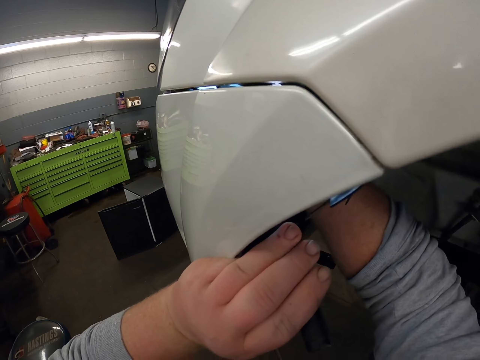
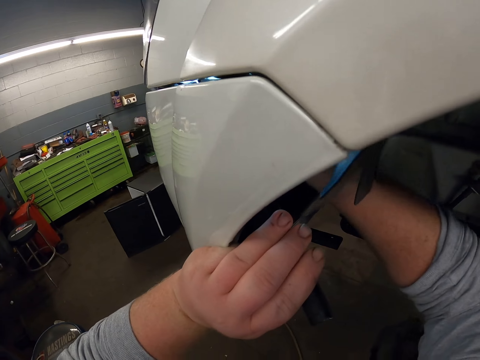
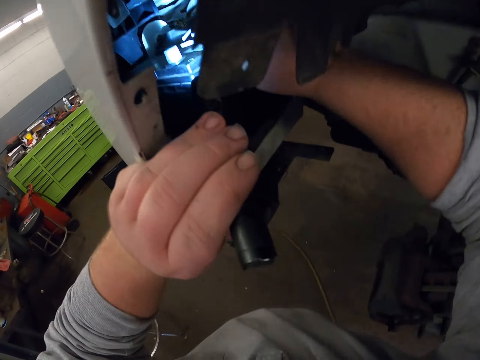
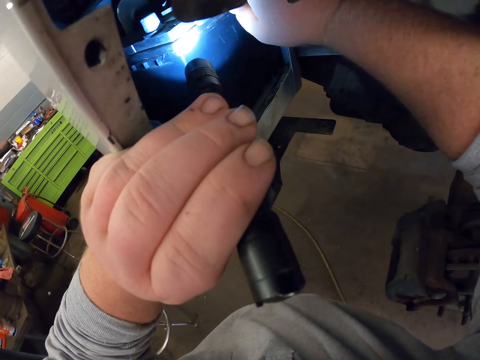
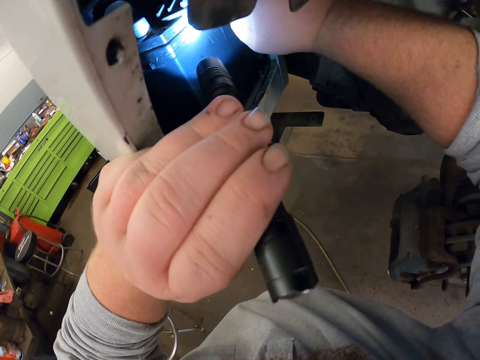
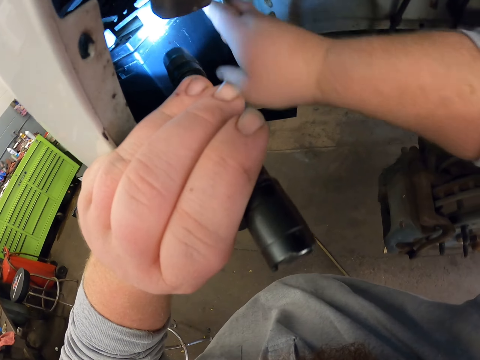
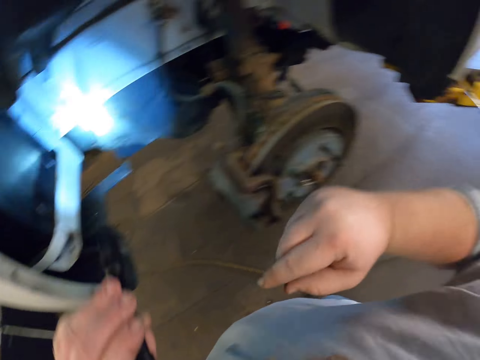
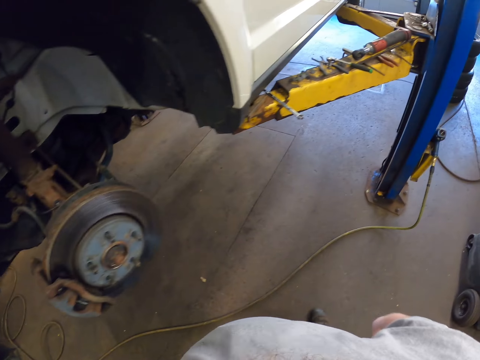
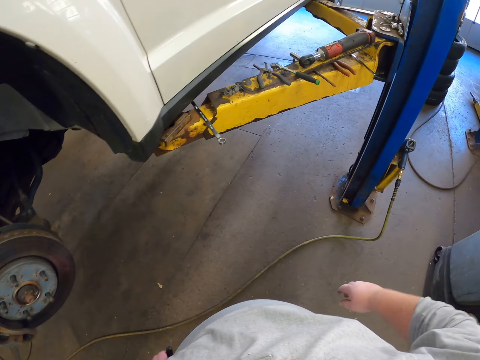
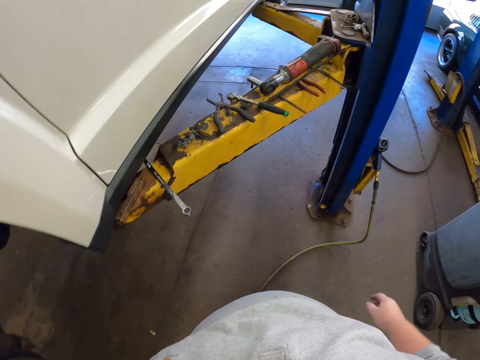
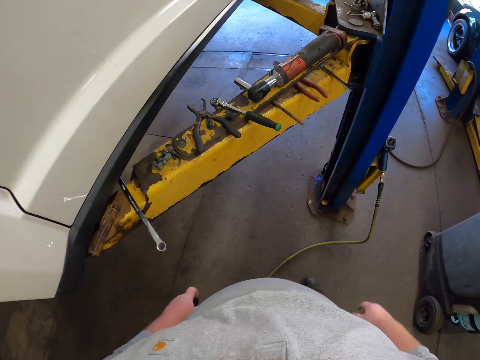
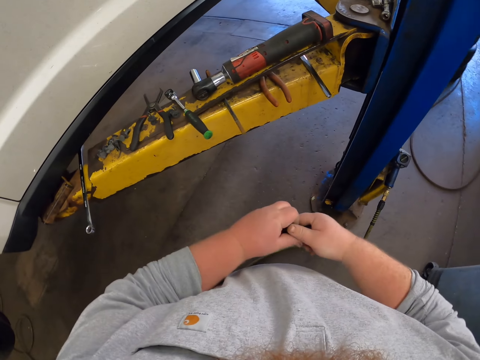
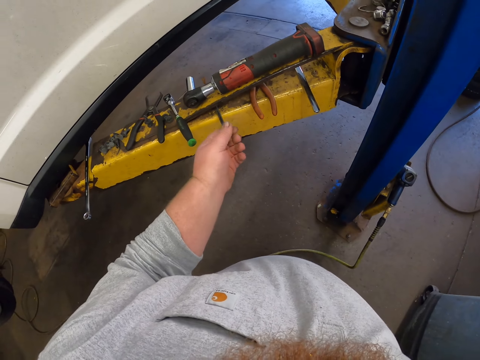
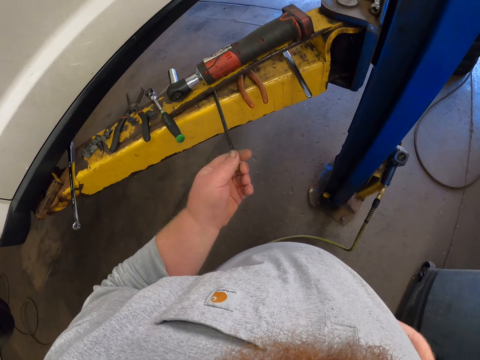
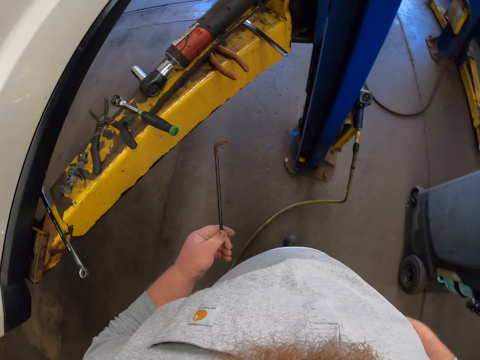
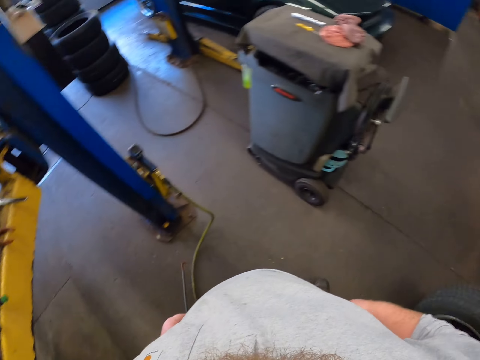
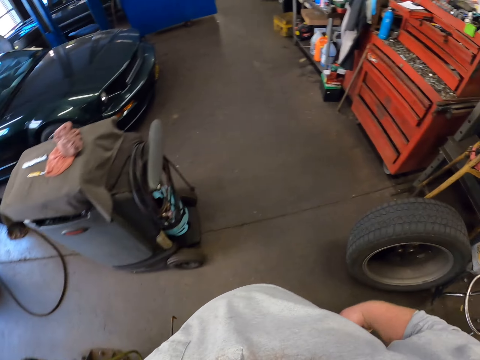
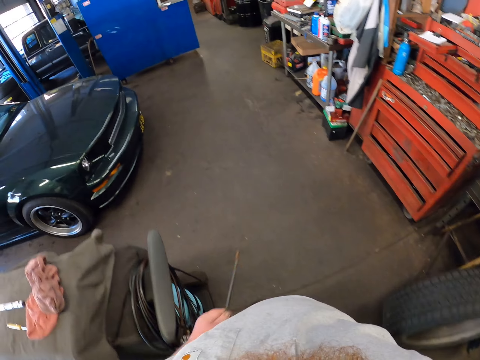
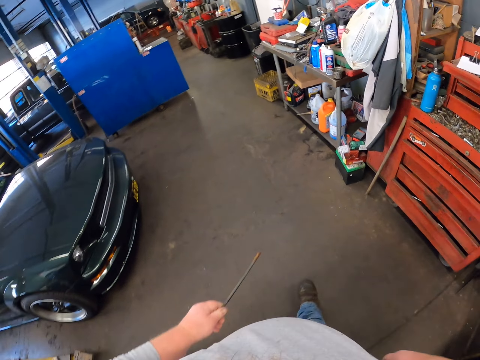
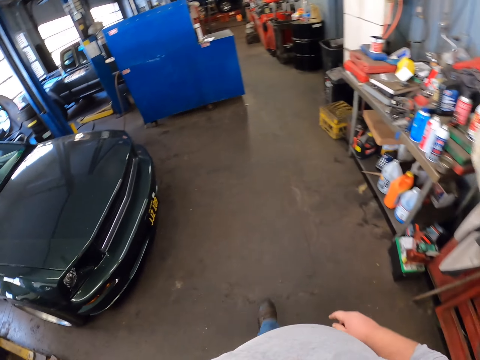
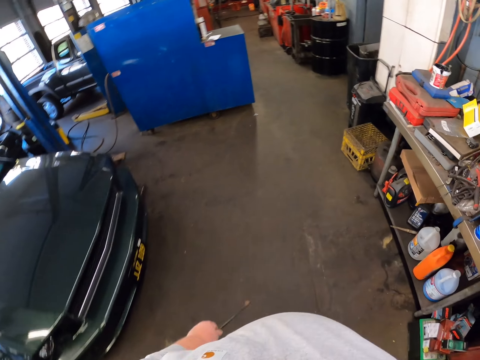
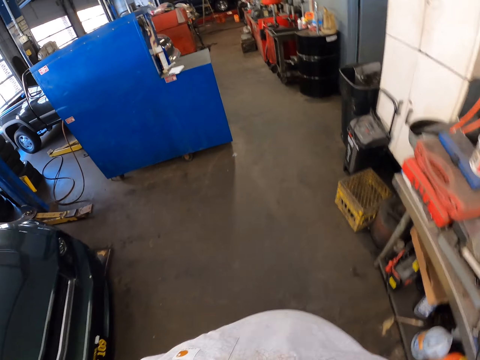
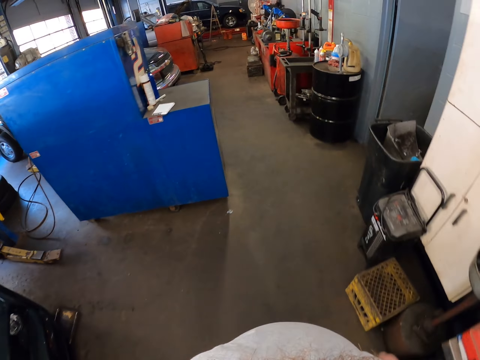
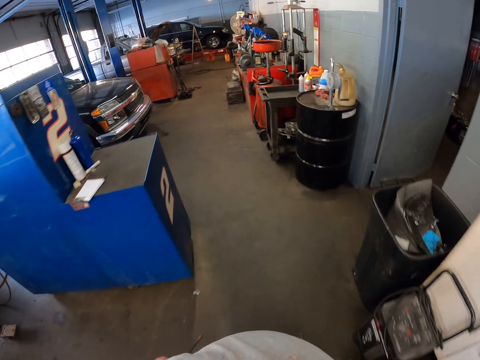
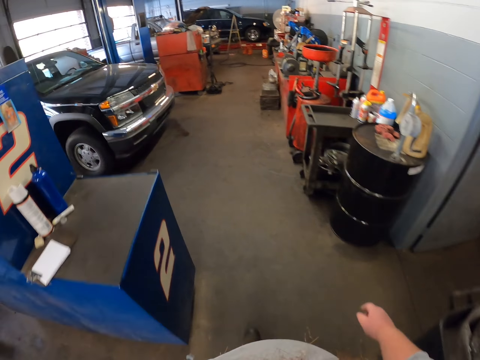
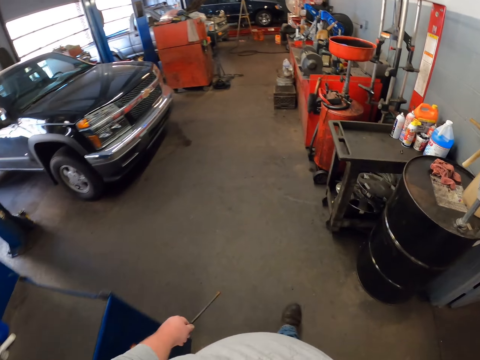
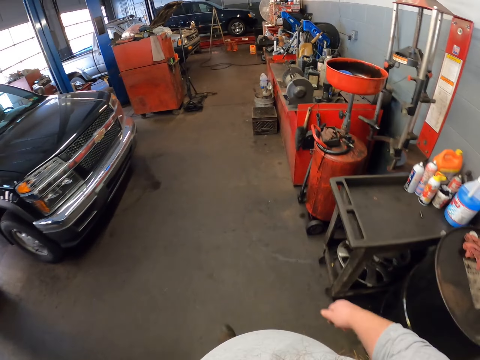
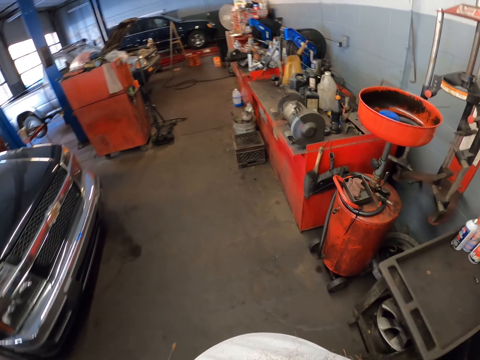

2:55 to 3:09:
The camera wearer reflects the light from the flashlight on the car. He moves towards the lifting platform. He places the flashlight in his right hand. He picks up the piece of steel or L spanner. He walks towards the drawer.

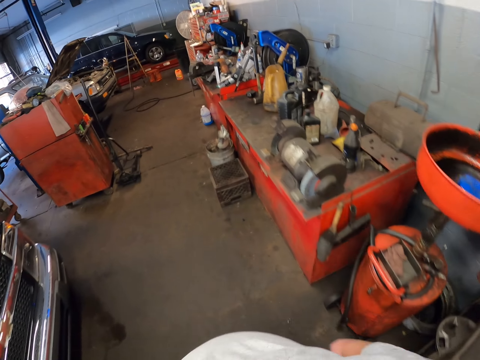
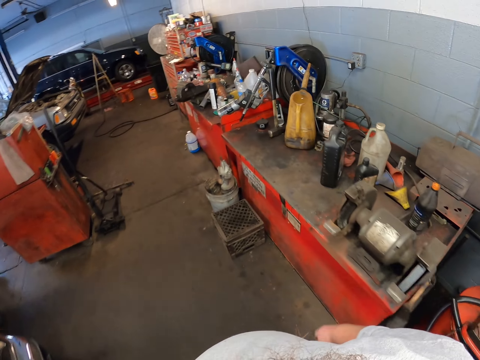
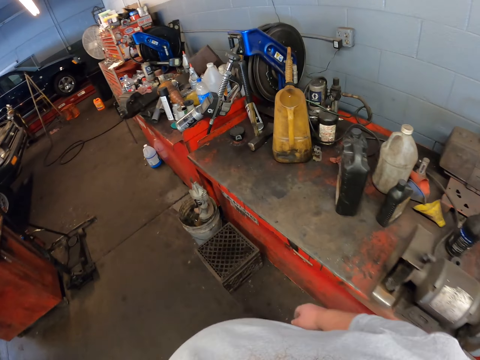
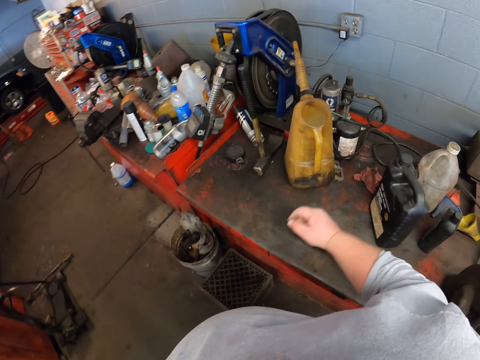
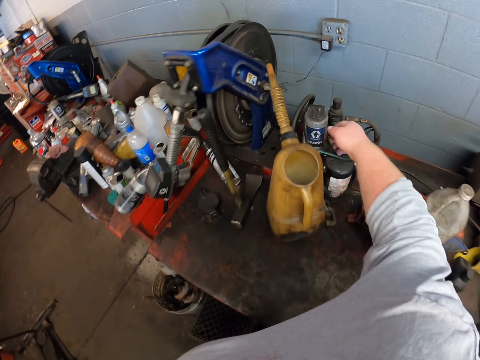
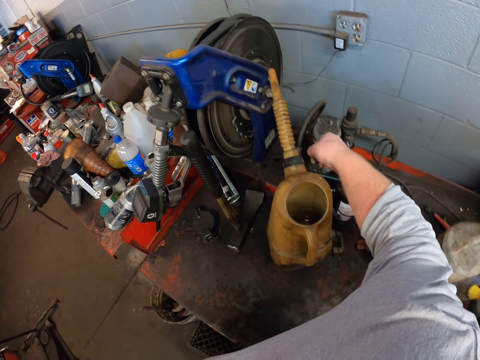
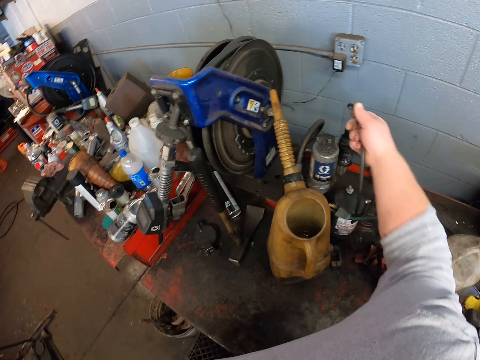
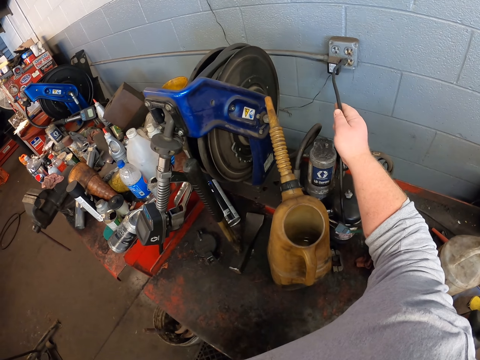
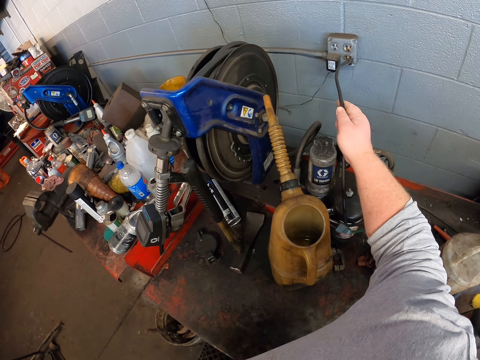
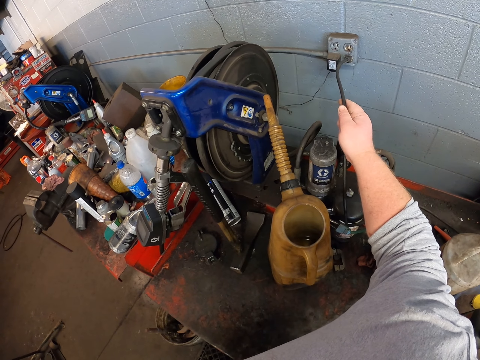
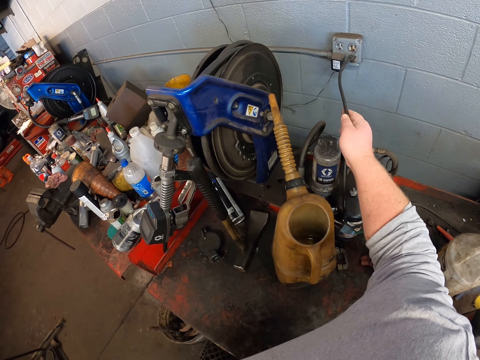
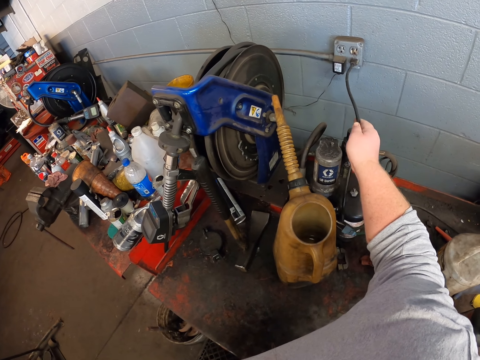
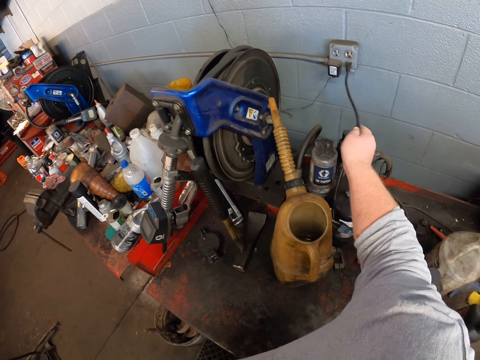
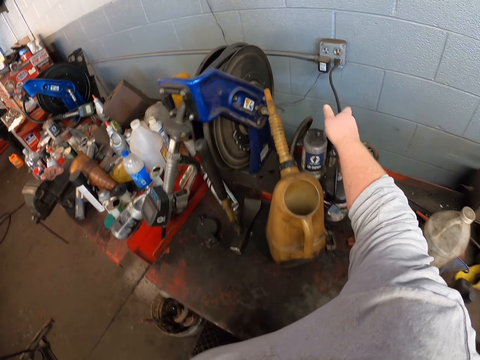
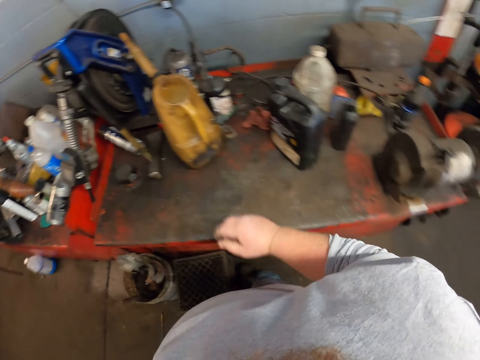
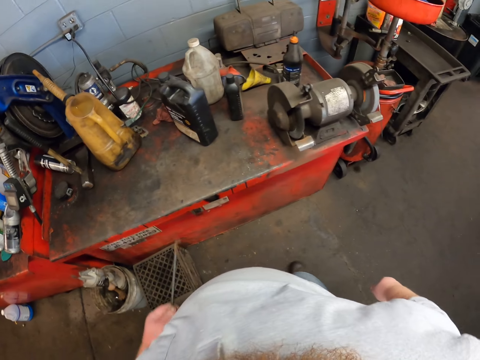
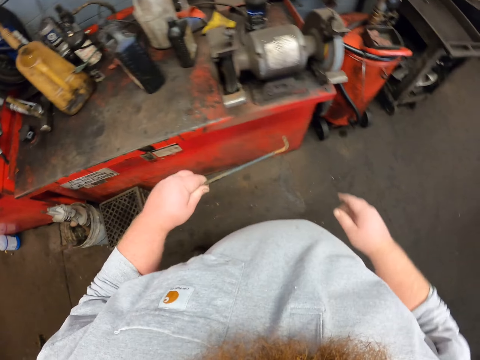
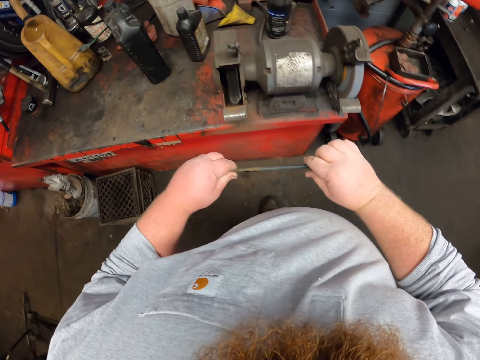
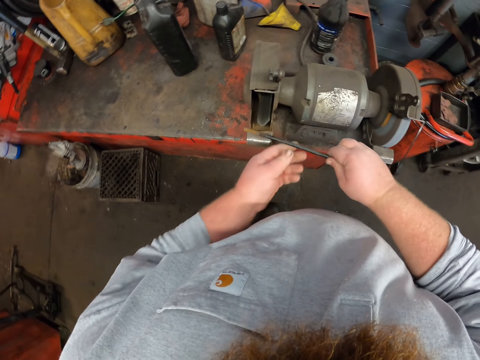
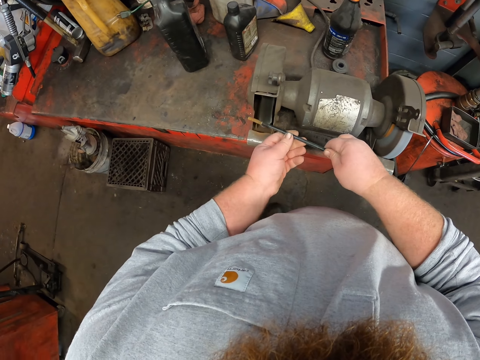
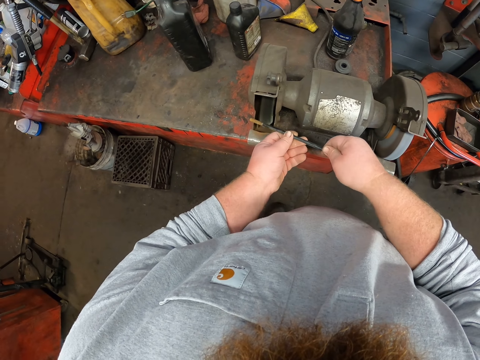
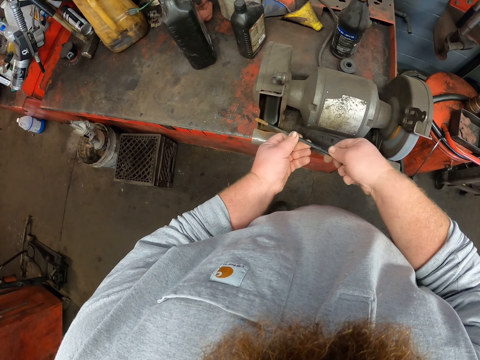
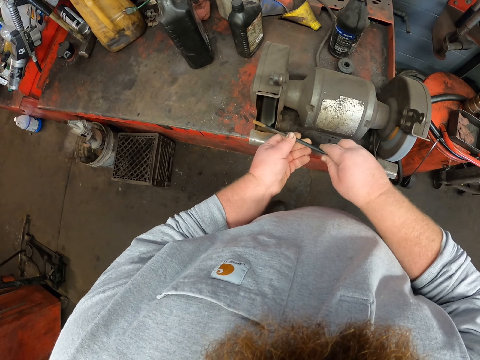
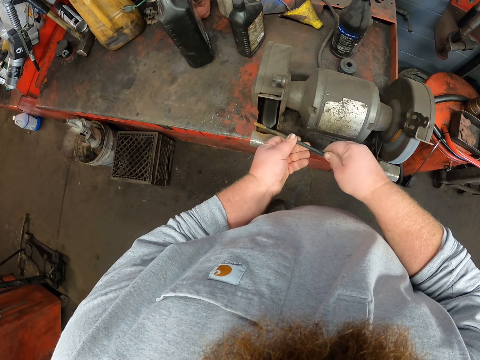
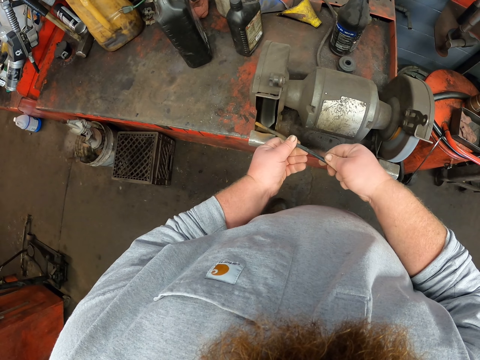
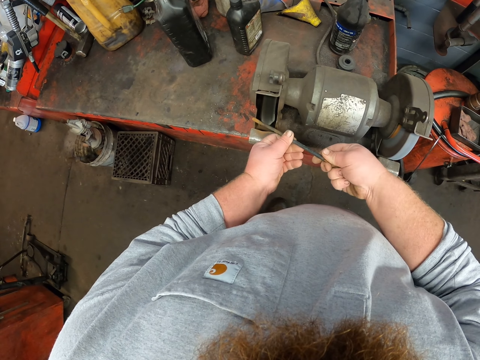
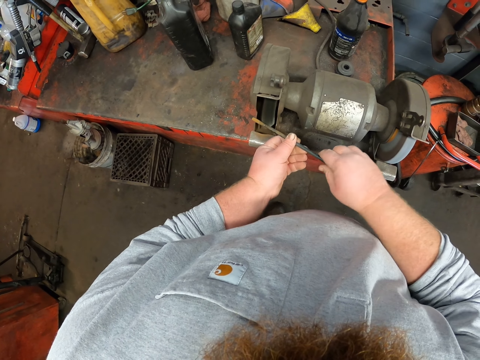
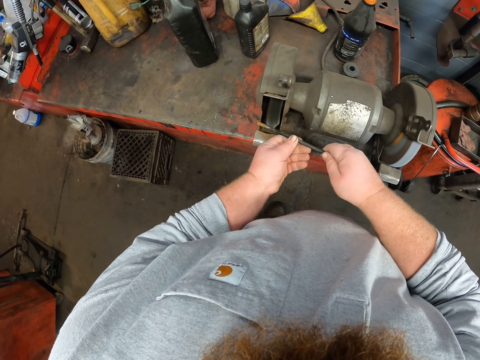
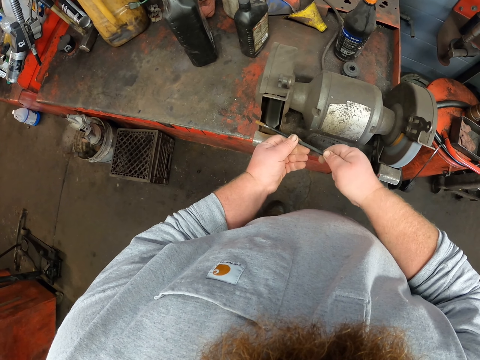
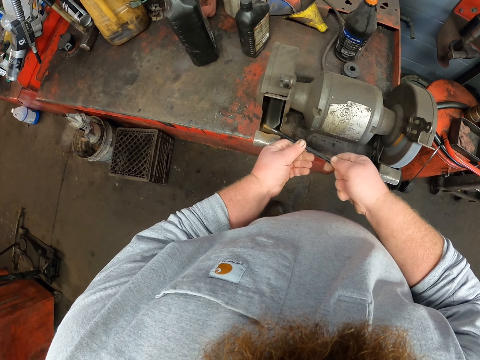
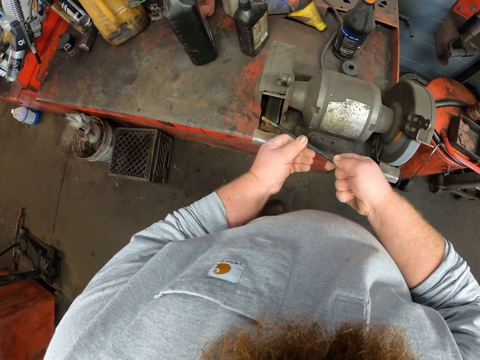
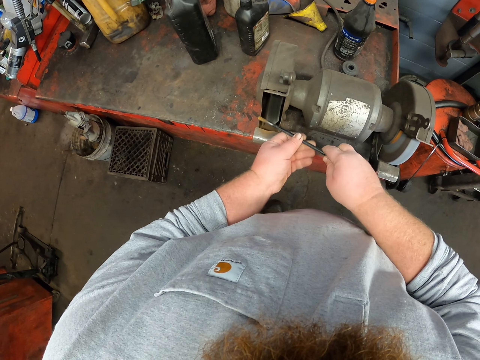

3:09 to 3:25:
The camera wearer picks up the wire. They insert the head in the socket. They move towards the wet stone grinder. They sharpen the steel with the wet stone grinder. They hold the L spanner.
